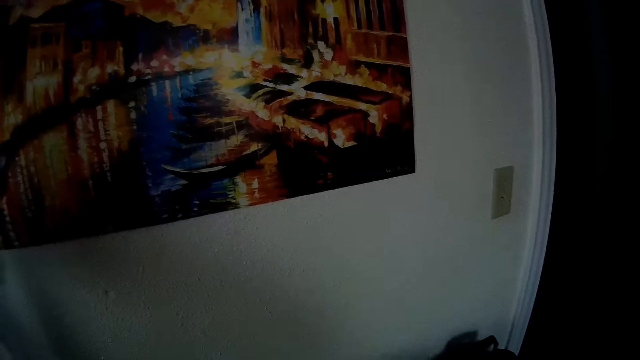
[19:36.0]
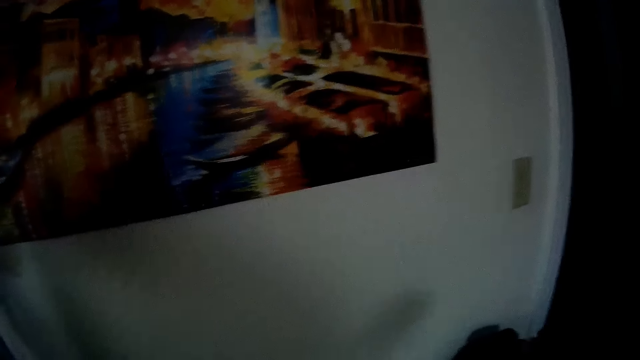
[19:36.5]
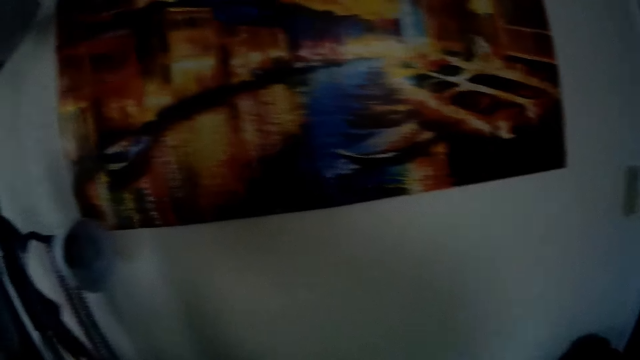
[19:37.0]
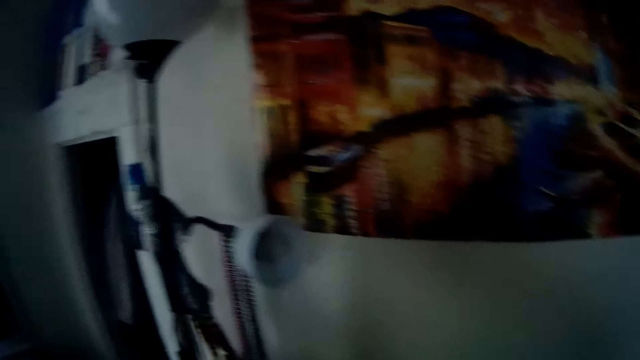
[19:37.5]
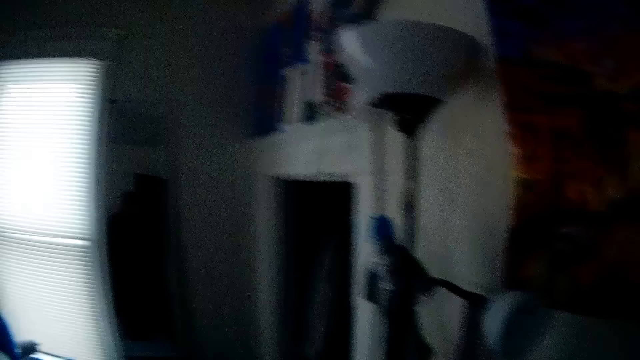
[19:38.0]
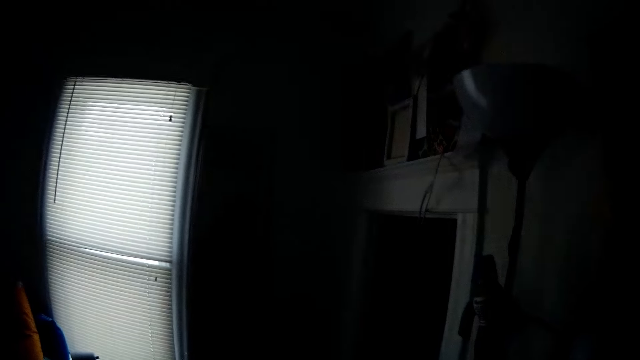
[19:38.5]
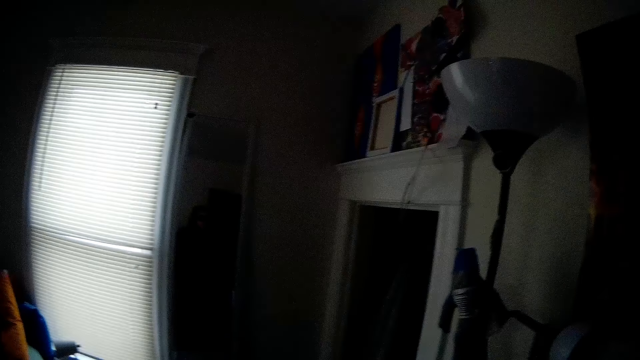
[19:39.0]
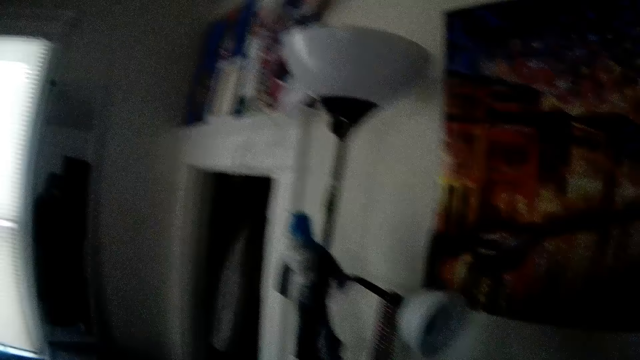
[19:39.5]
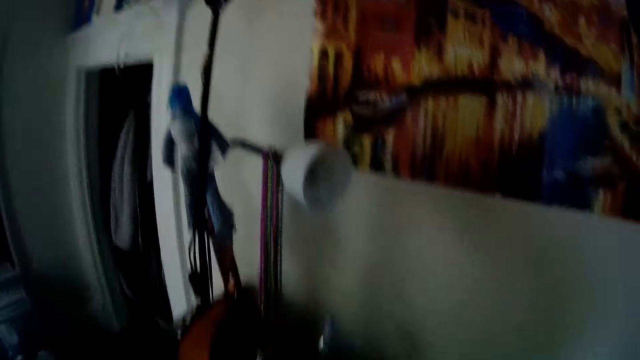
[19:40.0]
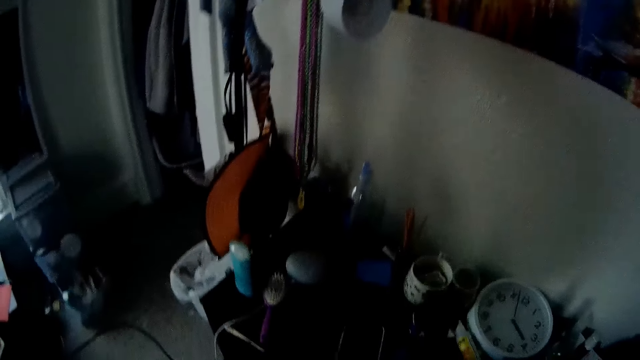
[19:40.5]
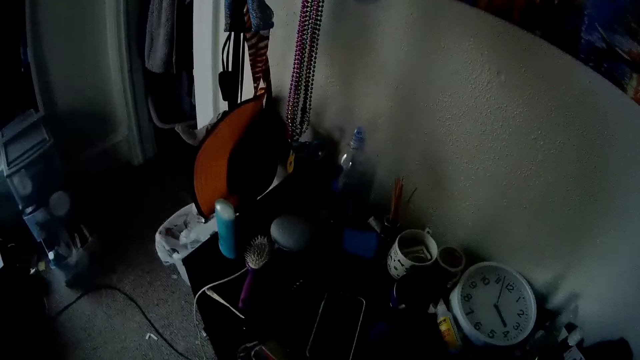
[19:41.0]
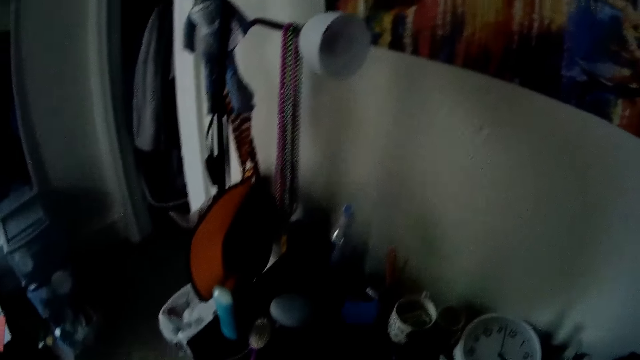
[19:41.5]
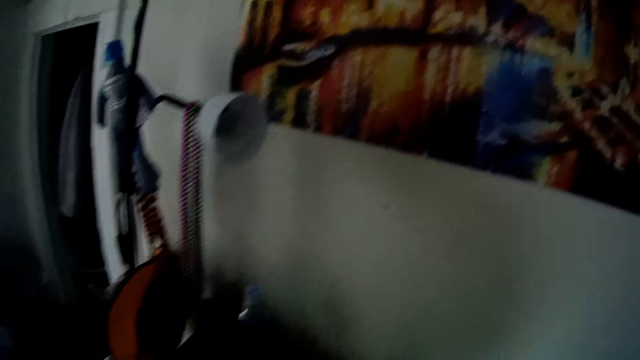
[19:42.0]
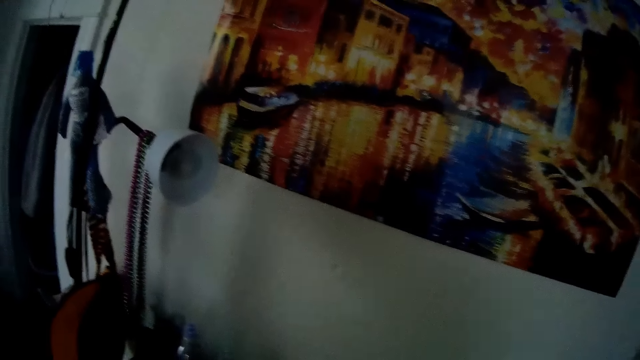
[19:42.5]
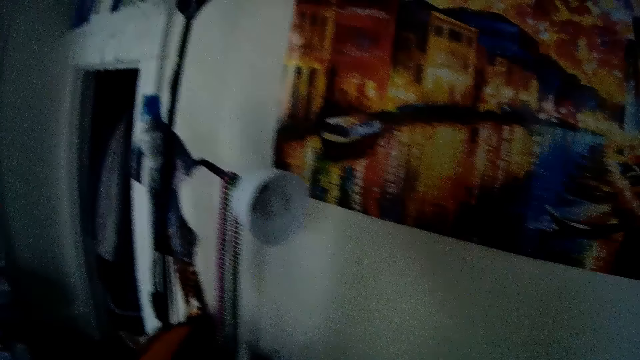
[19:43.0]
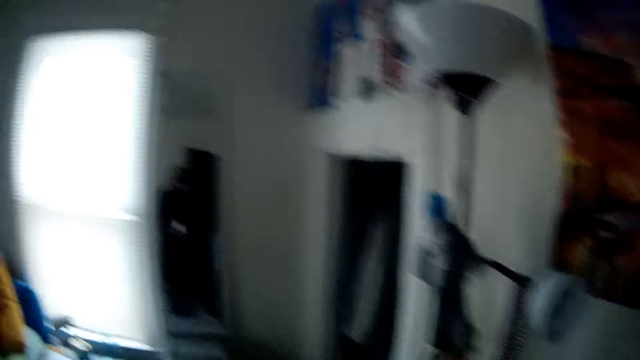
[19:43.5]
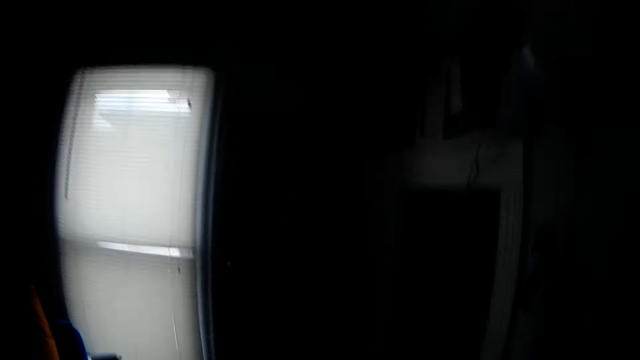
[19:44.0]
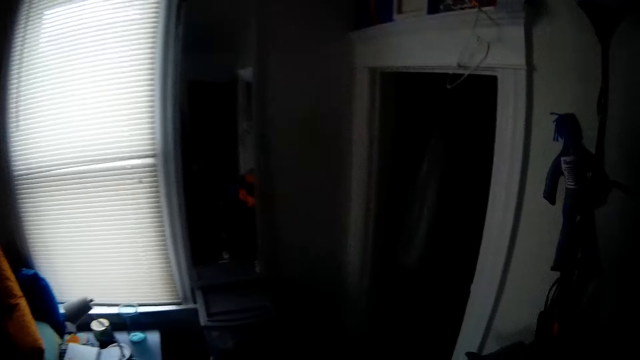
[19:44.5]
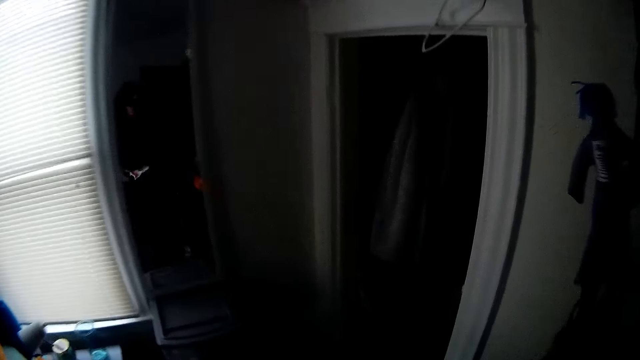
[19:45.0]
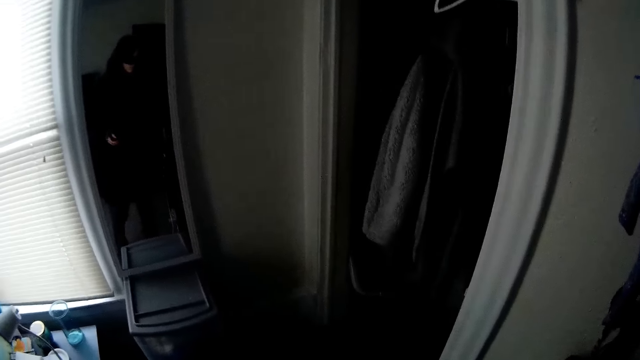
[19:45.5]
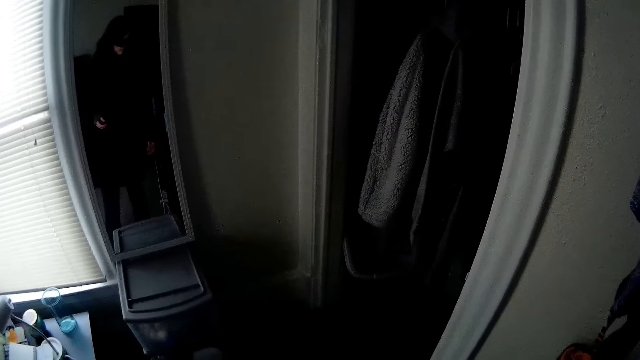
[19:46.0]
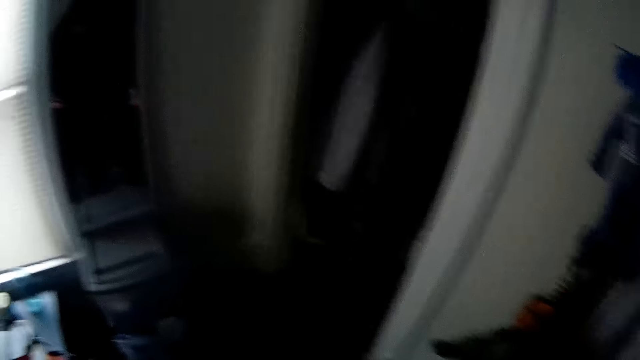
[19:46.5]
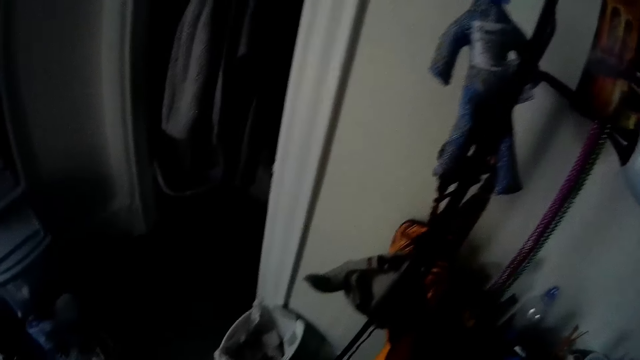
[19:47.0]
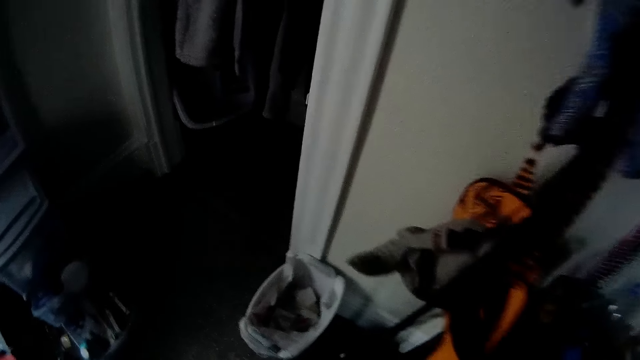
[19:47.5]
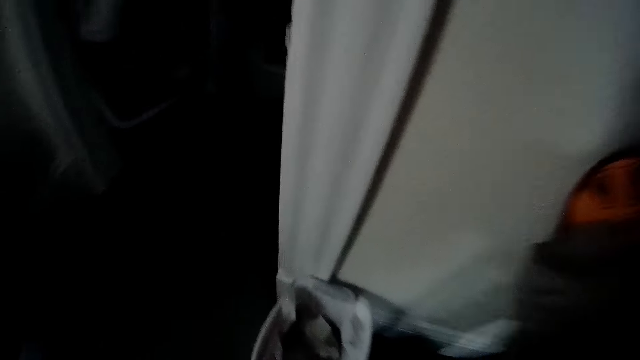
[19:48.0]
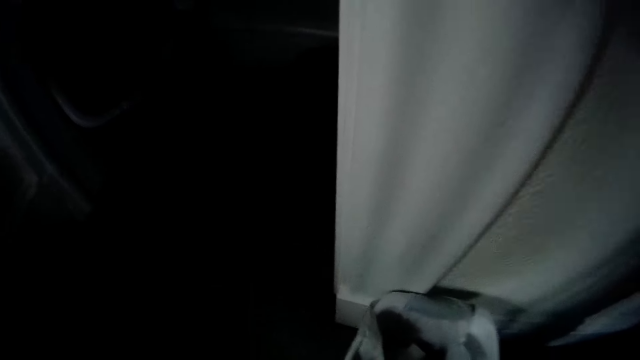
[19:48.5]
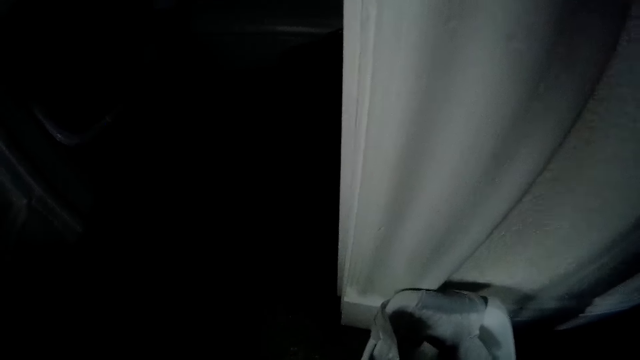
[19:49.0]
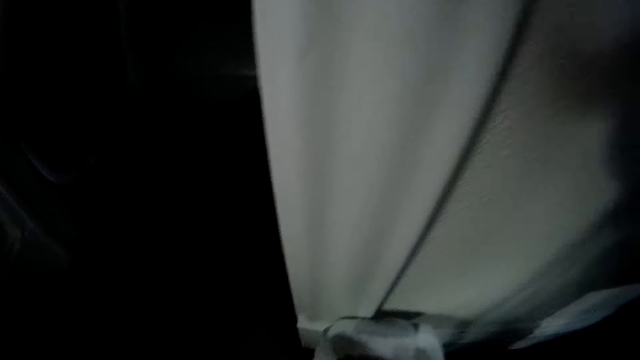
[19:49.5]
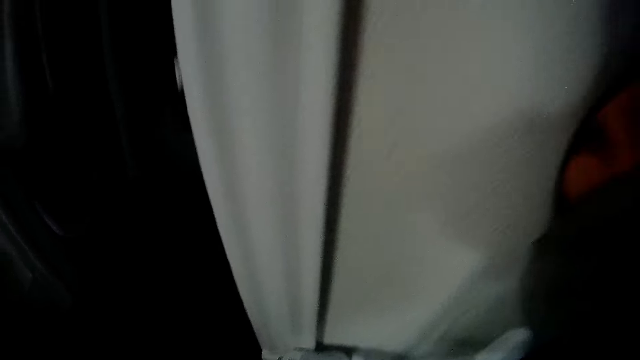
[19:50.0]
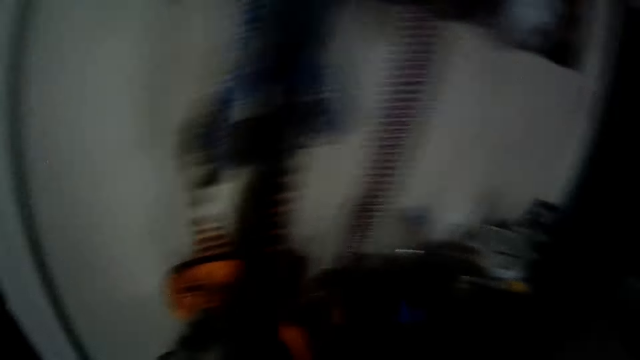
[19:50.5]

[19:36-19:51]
The camera wearer walks towards a mirror.

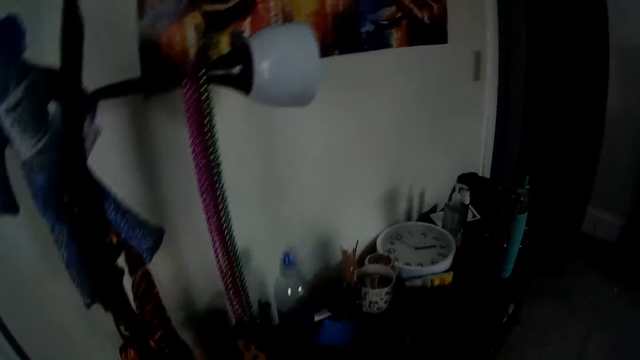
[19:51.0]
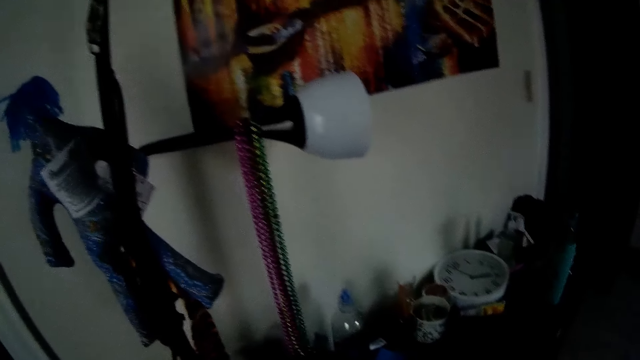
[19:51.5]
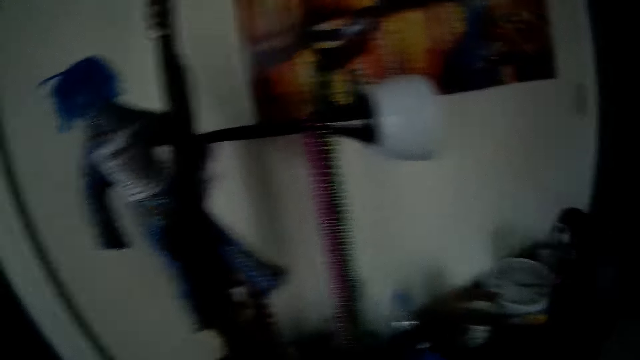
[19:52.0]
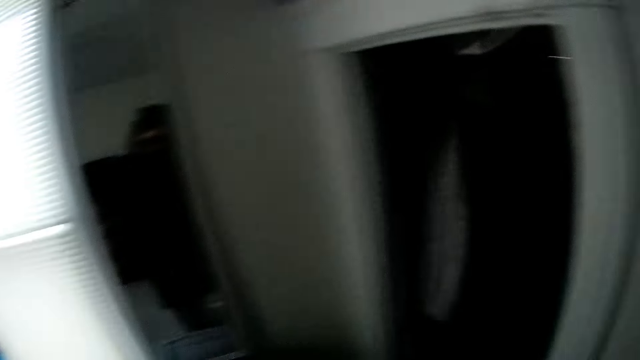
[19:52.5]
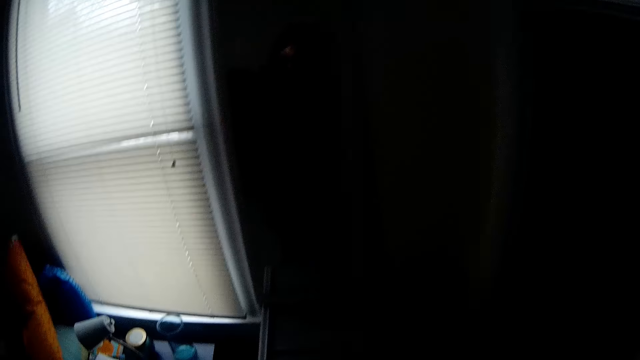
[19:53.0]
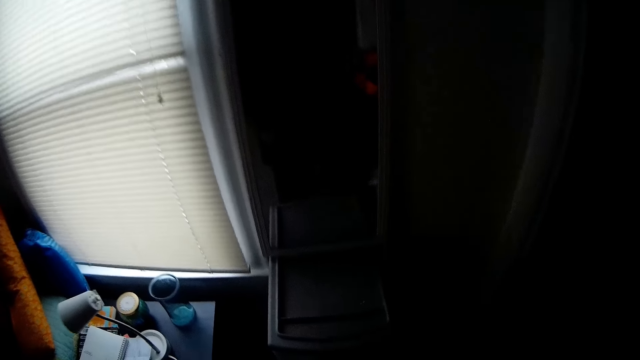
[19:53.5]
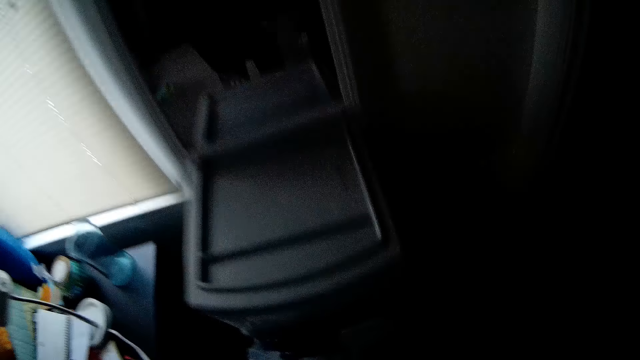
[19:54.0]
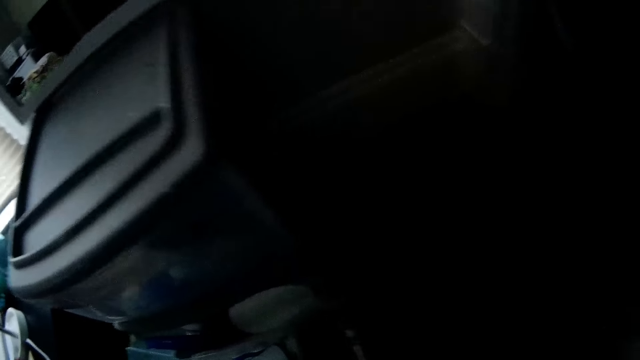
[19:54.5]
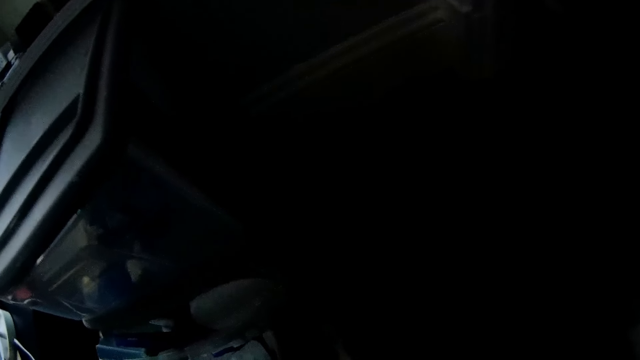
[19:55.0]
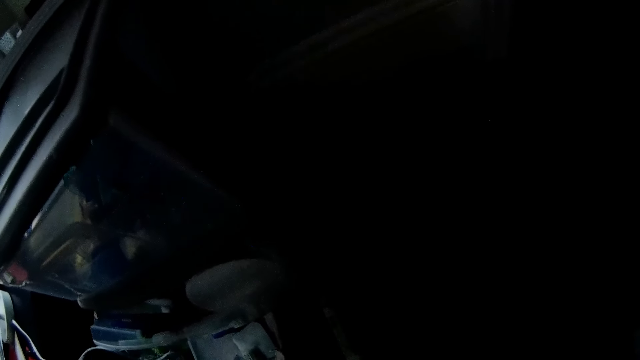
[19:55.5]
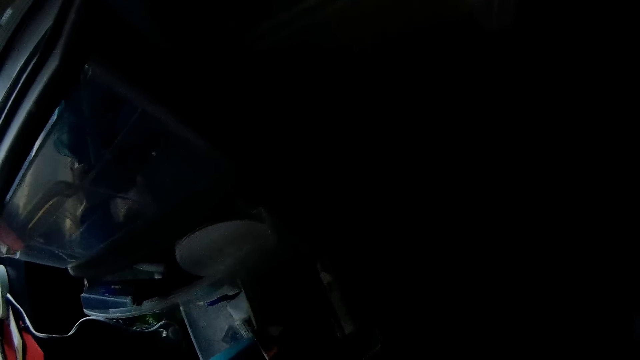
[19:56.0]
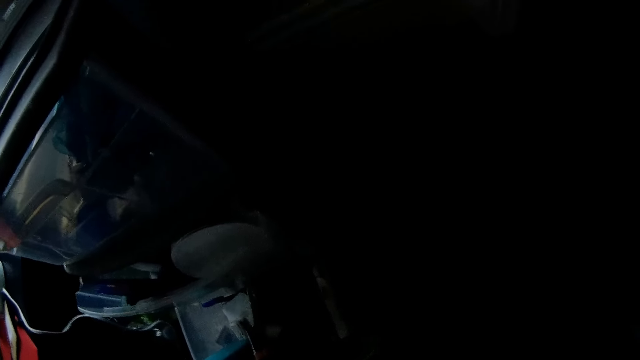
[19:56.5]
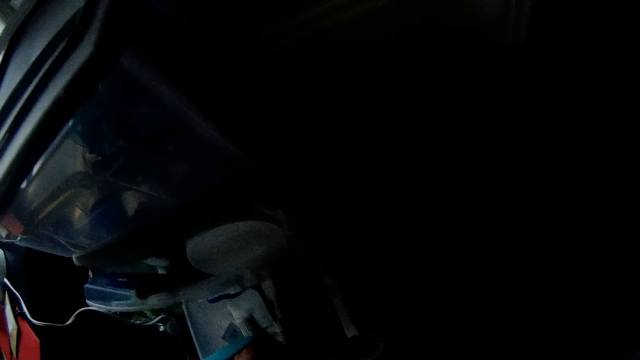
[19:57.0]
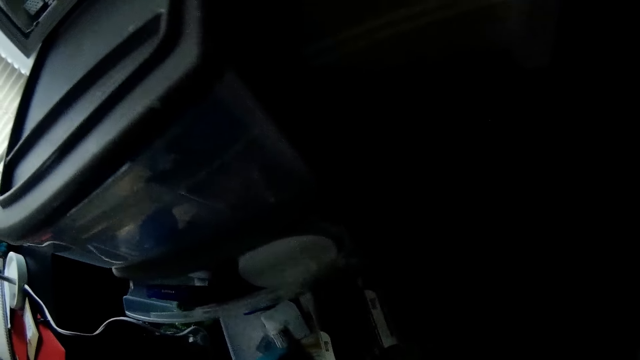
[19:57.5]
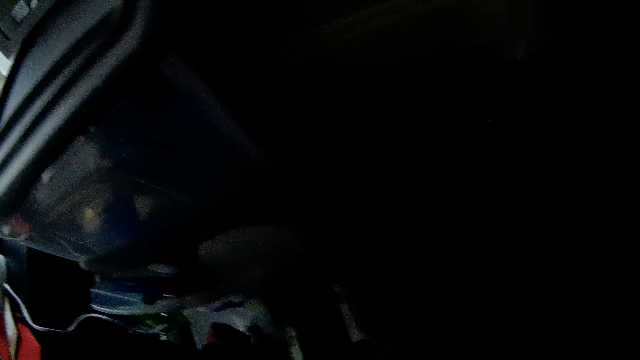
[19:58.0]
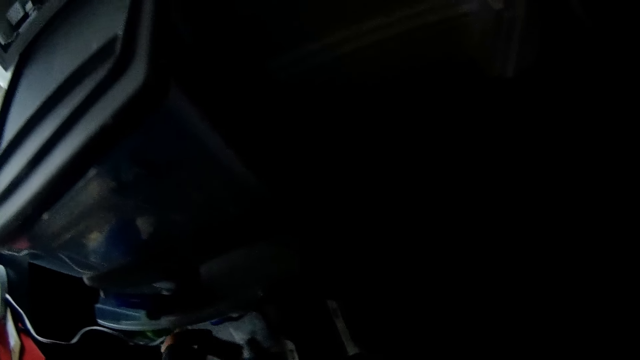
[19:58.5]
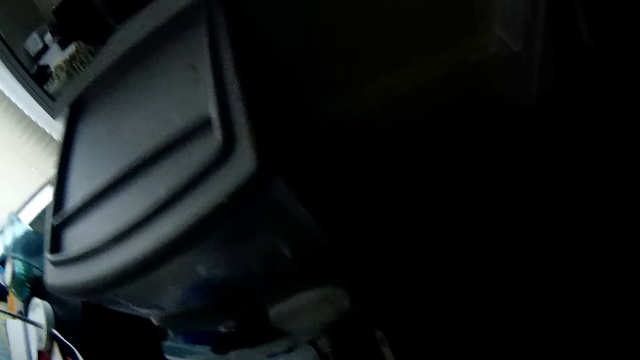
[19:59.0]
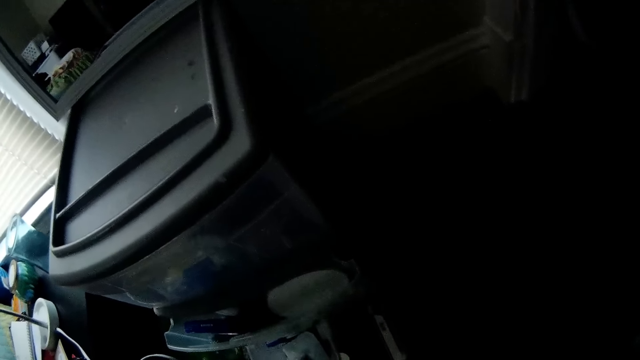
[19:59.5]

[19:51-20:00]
The camera wearer picks up a hair brush from a drawer of a cabinet with her right hand.
